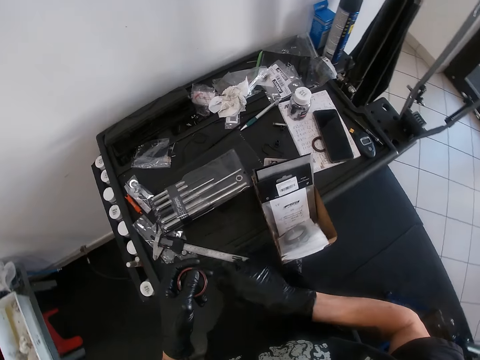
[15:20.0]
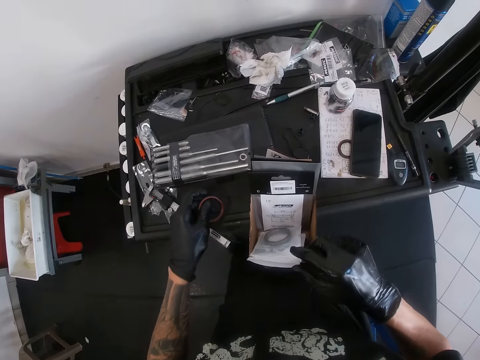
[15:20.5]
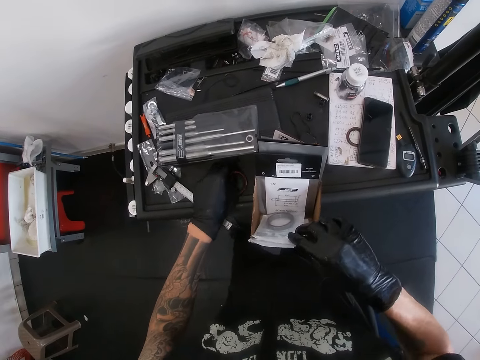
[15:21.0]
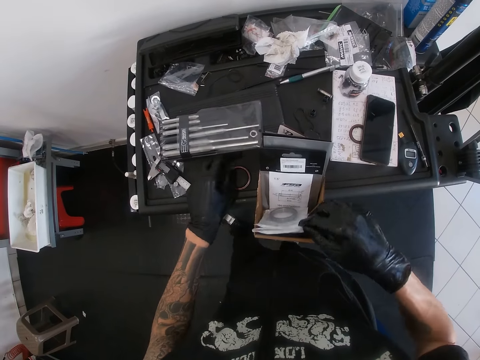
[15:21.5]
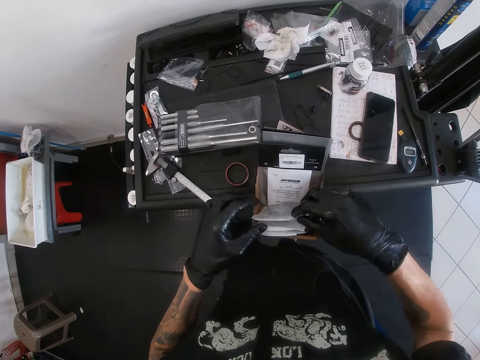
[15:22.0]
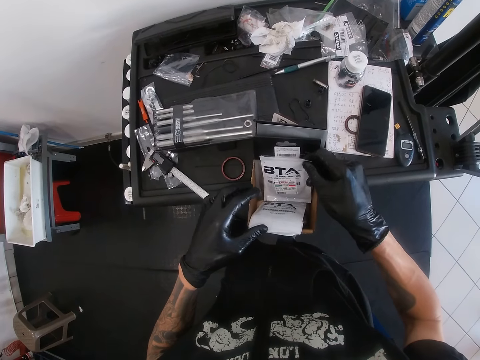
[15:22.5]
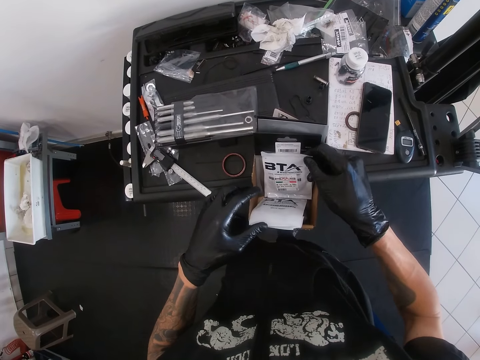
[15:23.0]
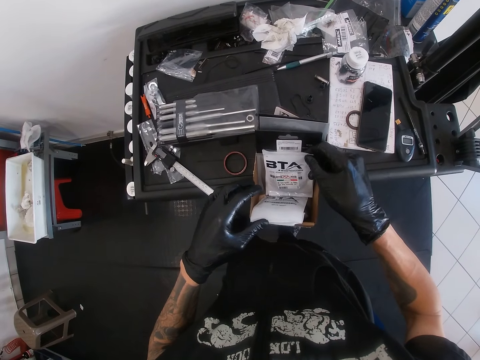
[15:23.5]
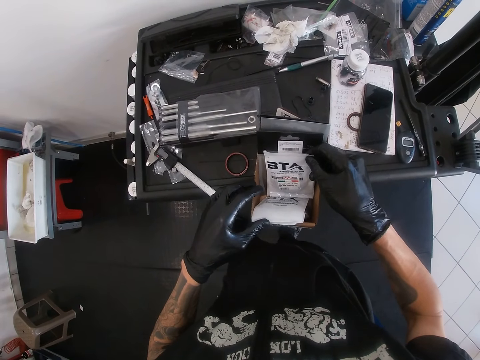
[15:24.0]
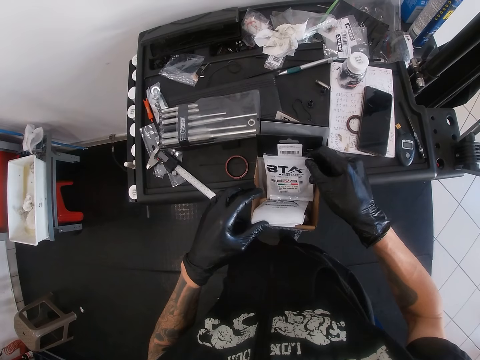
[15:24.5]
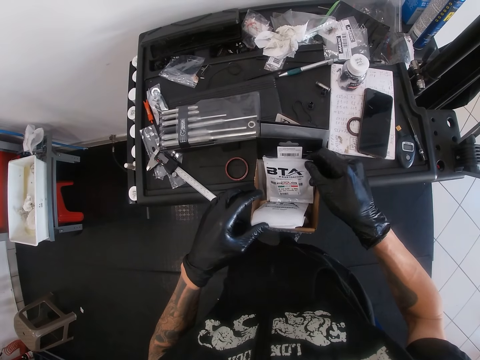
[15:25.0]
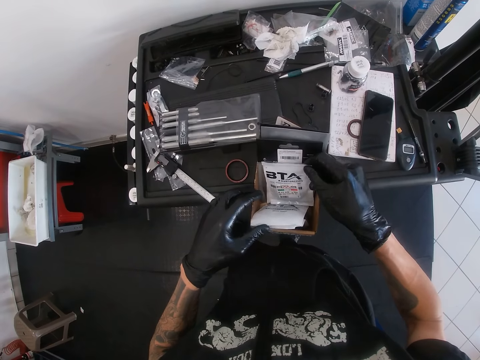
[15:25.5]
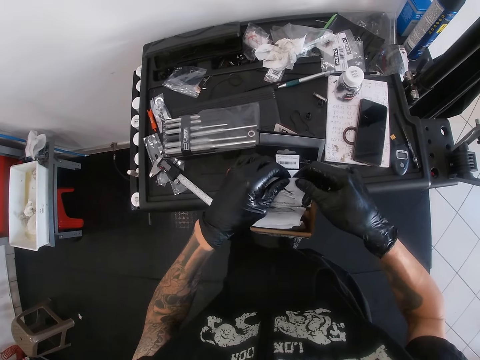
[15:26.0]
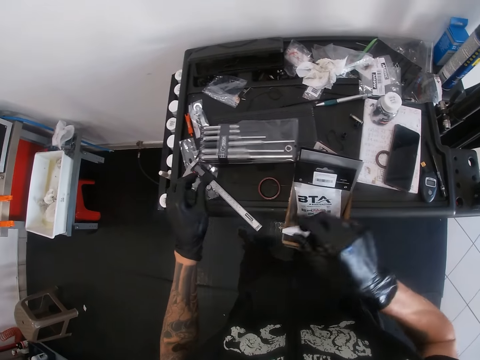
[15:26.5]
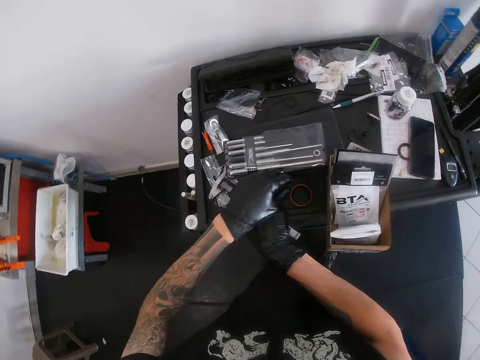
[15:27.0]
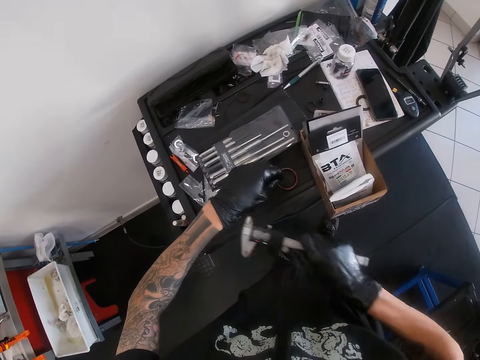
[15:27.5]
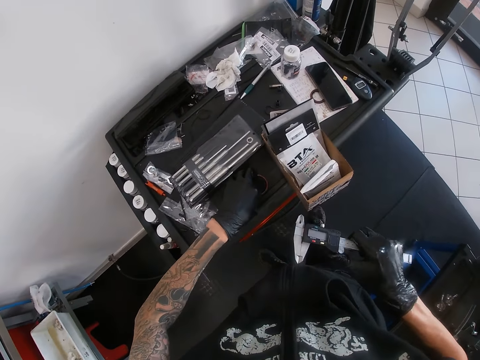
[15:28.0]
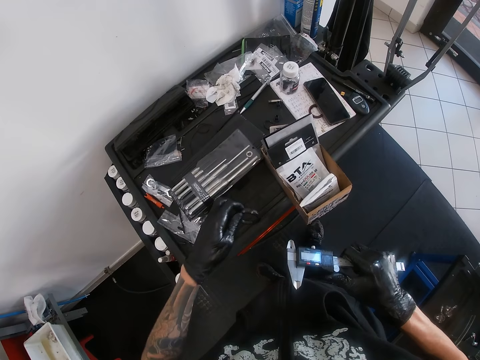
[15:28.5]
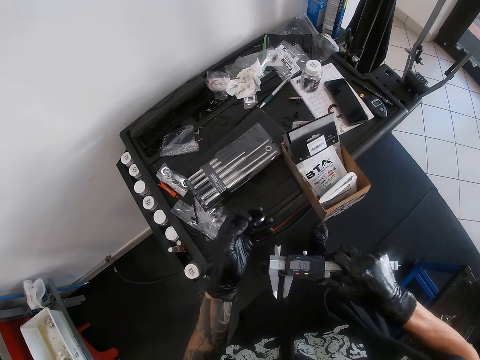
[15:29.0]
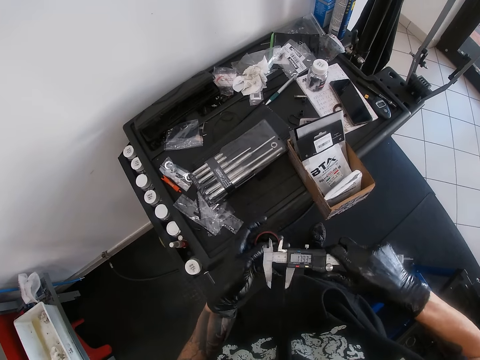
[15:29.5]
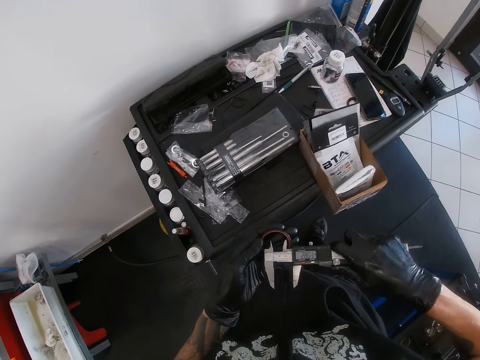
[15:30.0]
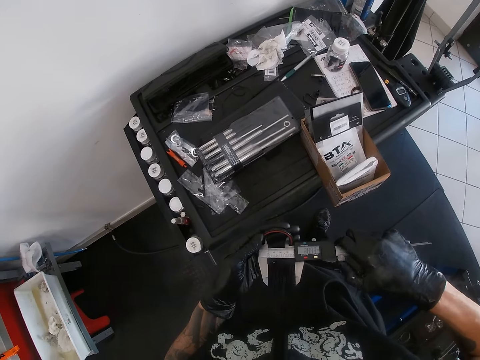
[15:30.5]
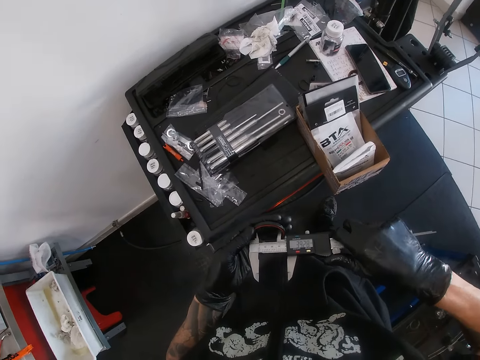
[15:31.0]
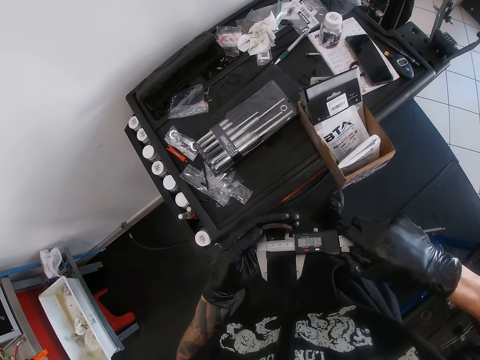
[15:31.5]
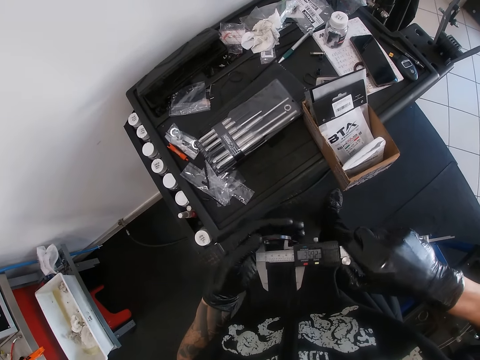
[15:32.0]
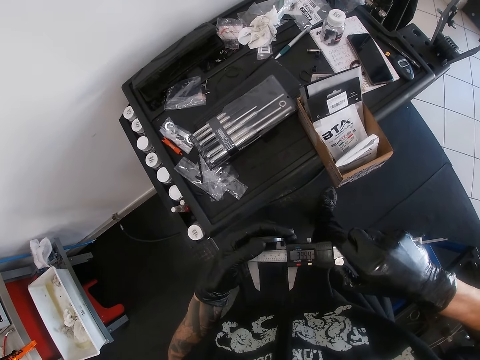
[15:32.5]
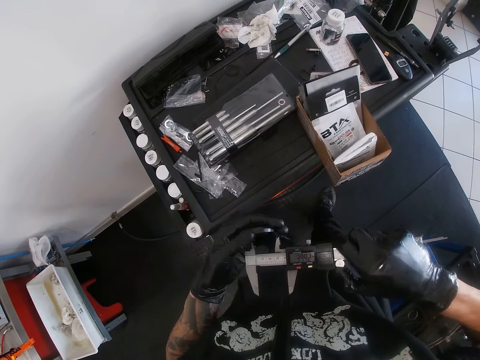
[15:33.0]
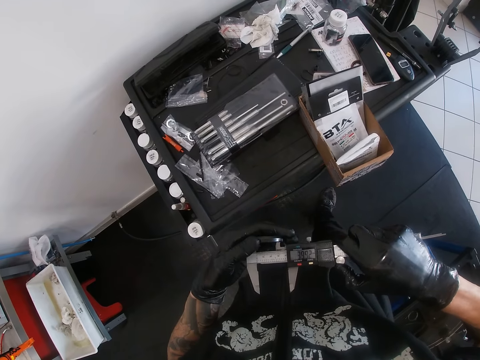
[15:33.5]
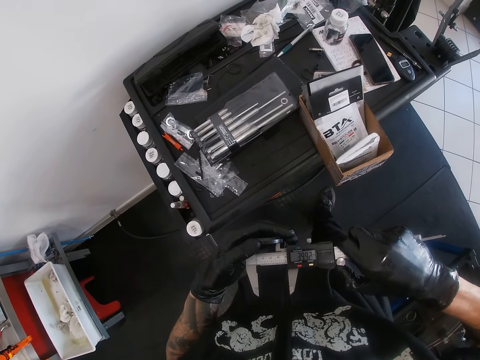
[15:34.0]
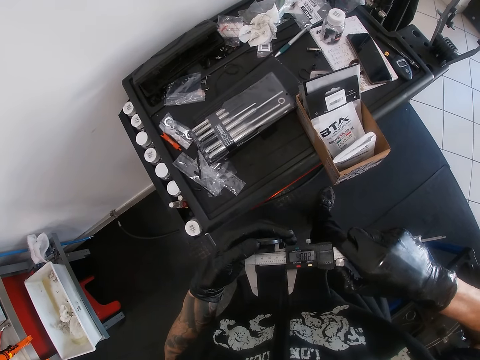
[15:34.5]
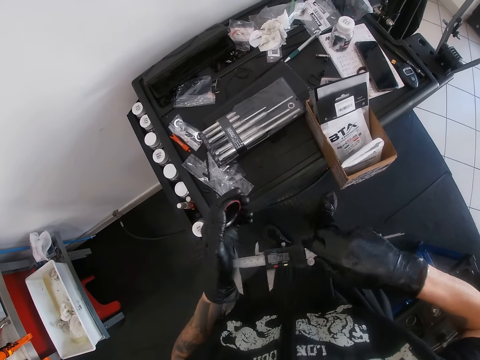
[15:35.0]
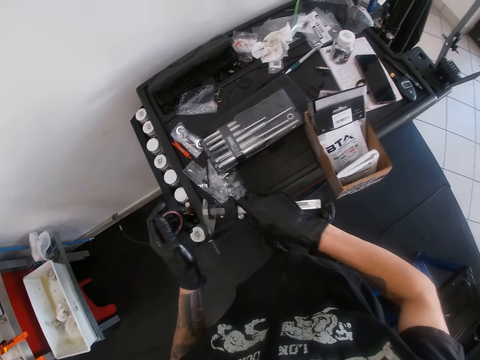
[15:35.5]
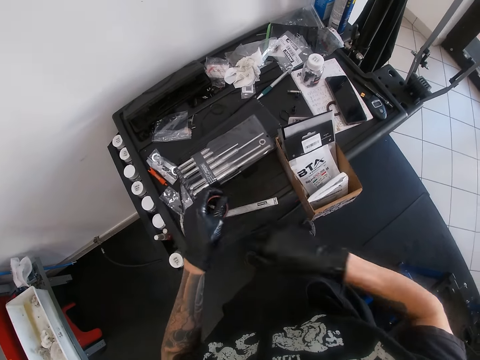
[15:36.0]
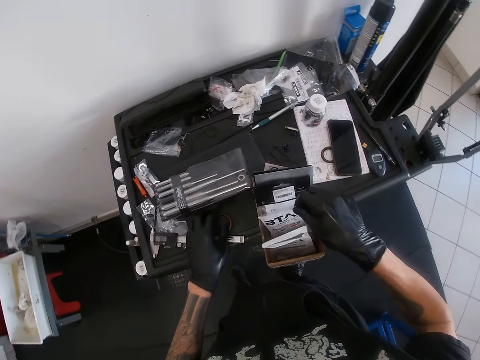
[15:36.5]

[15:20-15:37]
The camera wearer drops the black bearing or round tube in his left hand on the work table. He touches the sachets in the box. He picks up a pack of bearing from the carton of bearing on the work table with his right hand. He holds the pack of bearing with both hands. He drops the pack of bearing in the carton of bearing on the table with his right hand. He picks up the vernier caliper from the work table with his right hand. He picks up the black bearing from the work table with his left hand. He measures the black bearing in his left hand with the vernier caliper in his right hand. He adjusts the round tube with the outer jaws. He drops the vernier caliper in his right hand on the work table. He closes the vernier caliper. He drops the black bearing in his left hand on the work table. He picks up the pack of bearing from the carton of bearing on the work table with his right hand.

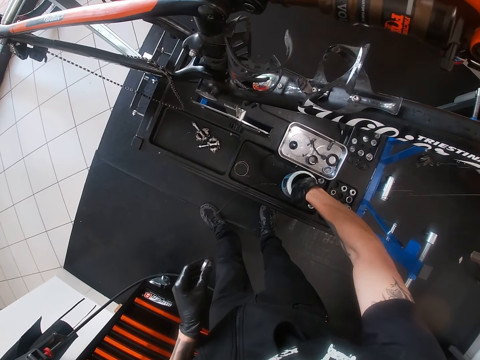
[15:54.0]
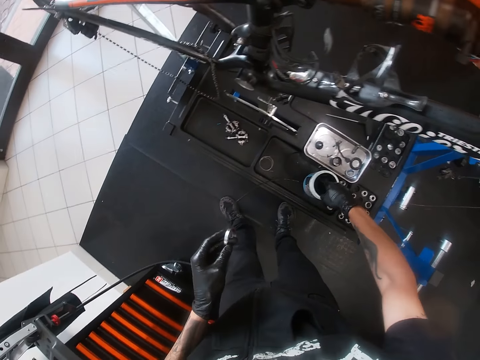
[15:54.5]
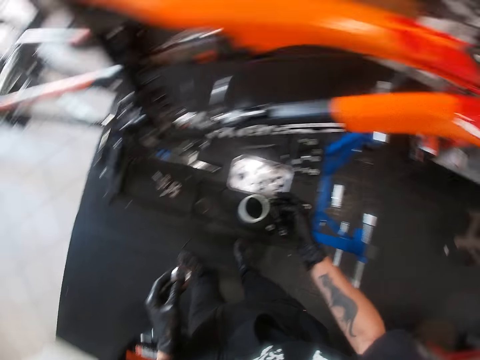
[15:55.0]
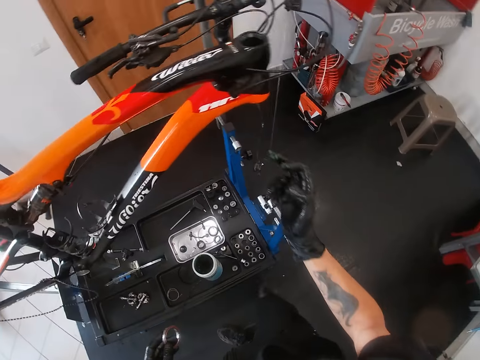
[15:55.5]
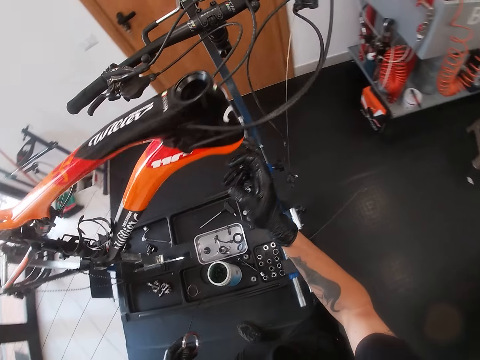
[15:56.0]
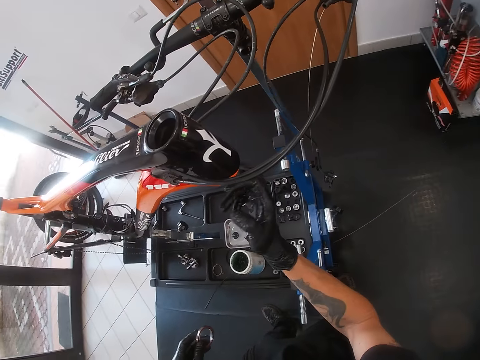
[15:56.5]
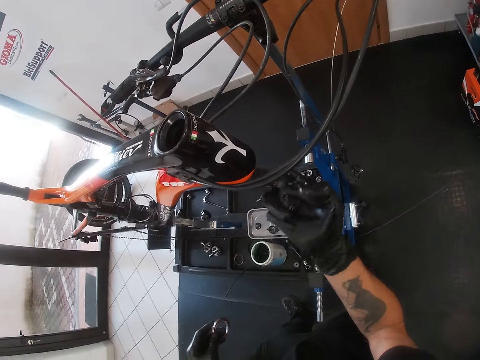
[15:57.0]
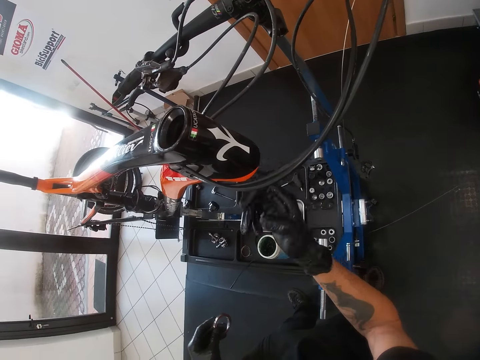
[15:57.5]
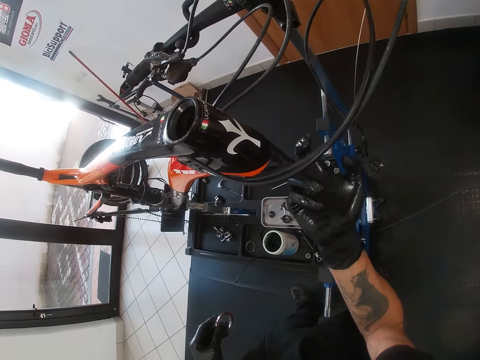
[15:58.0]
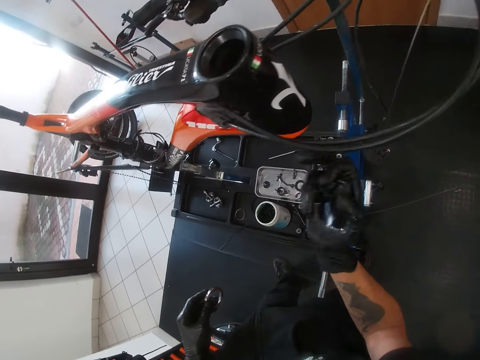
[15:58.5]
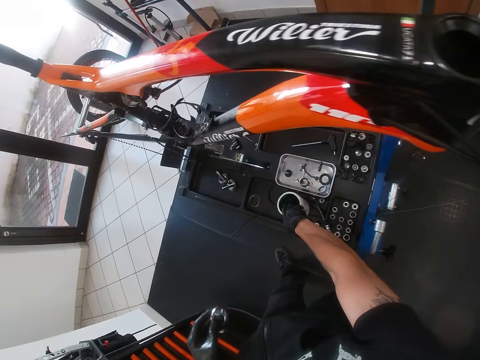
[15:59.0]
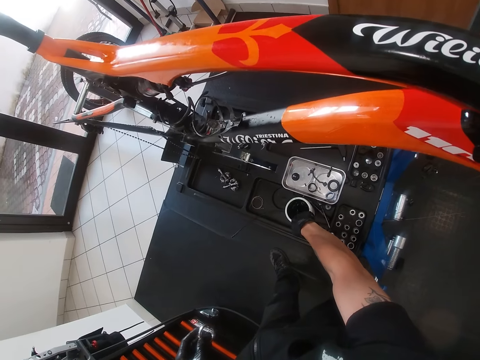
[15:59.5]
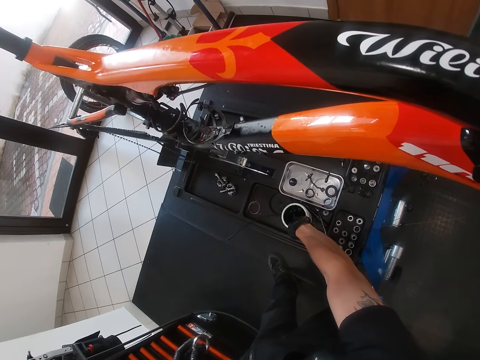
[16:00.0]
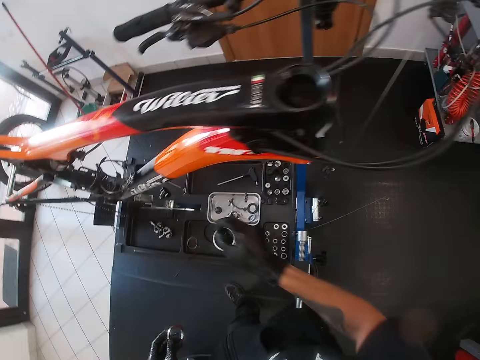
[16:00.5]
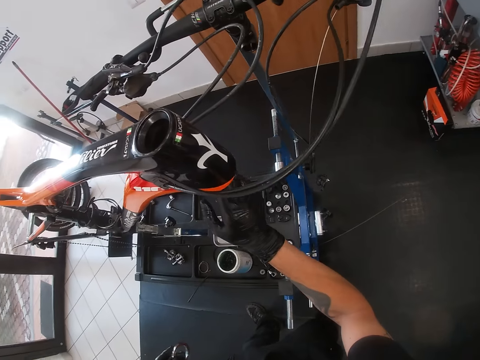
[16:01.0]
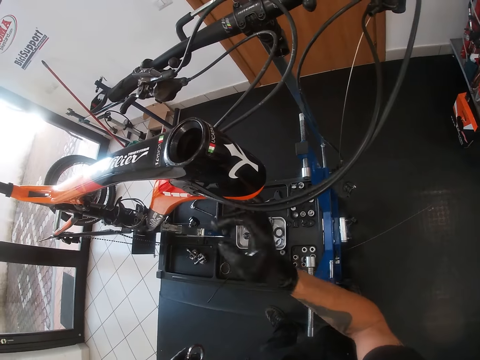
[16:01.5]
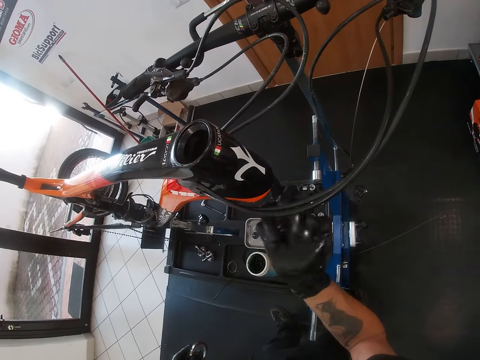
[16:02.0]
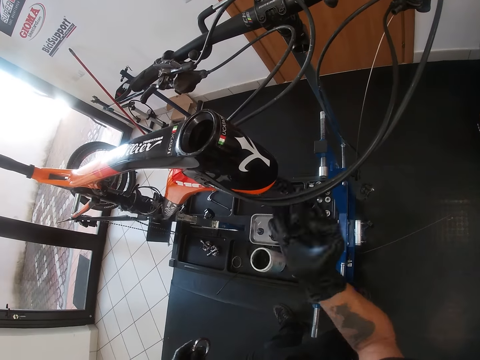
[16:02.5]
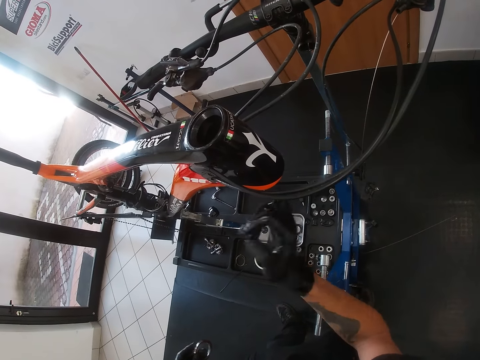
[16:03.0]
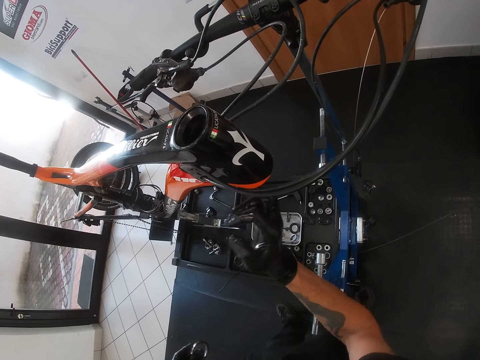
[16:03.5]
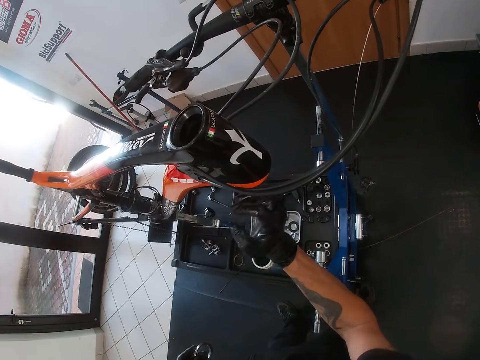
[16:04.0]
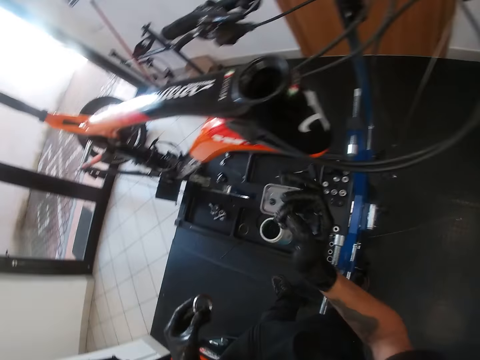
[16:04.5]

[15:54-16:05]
The camera wearer scoops grease with his right hand. He applies the grease in his right hand in a head tube of a bicycle on the bicycle repair stand. He takes some grease from the cup of grease on the compartment of the bicycle repair stand with his right hand. He applies the grease in his right hand in the head tube of the bicycle on the bicycle repair stand.
